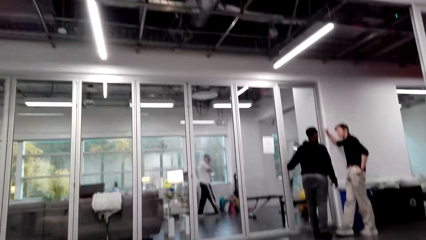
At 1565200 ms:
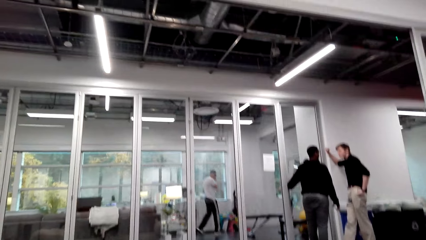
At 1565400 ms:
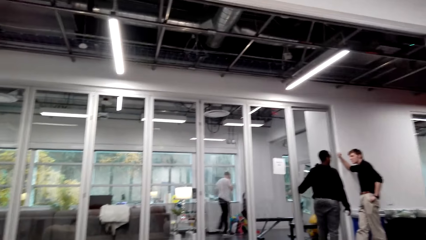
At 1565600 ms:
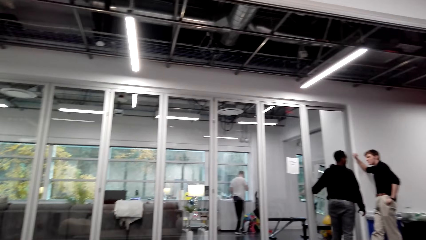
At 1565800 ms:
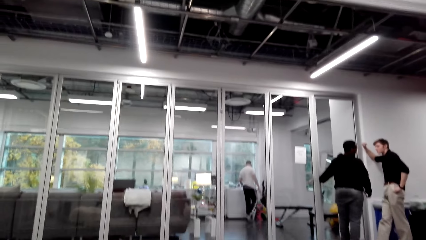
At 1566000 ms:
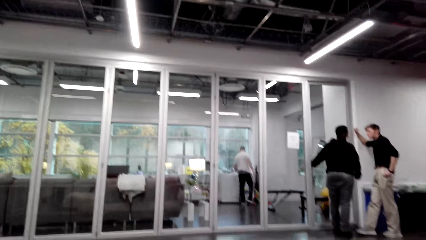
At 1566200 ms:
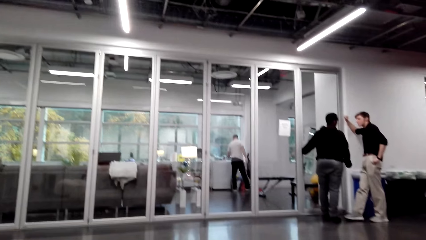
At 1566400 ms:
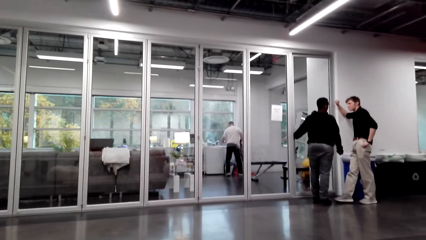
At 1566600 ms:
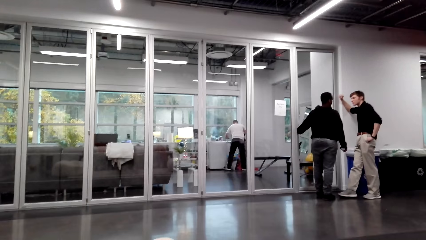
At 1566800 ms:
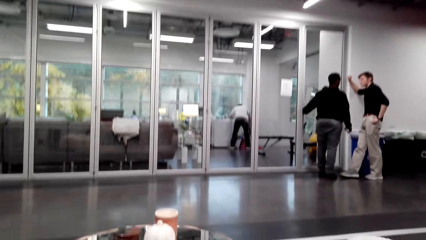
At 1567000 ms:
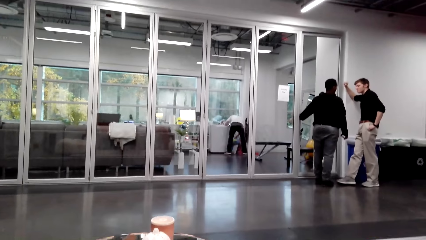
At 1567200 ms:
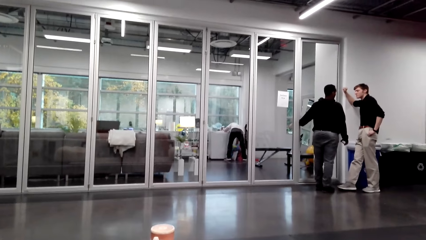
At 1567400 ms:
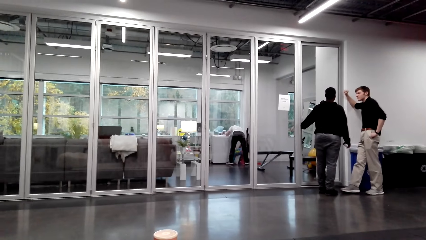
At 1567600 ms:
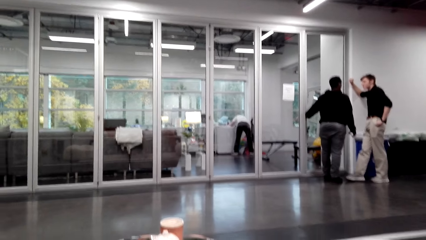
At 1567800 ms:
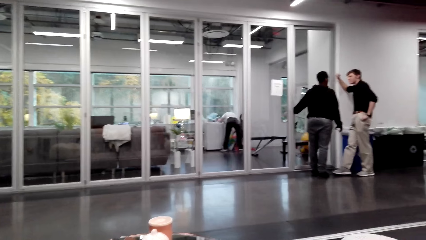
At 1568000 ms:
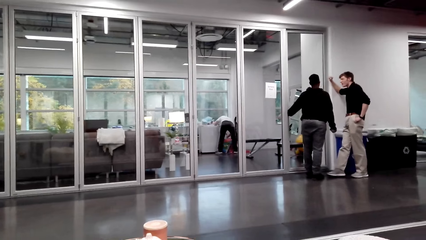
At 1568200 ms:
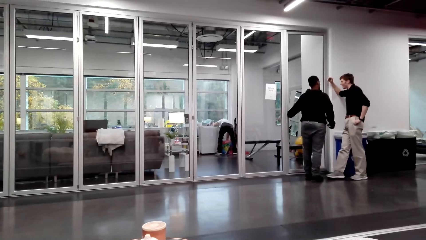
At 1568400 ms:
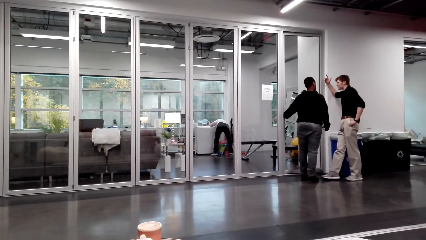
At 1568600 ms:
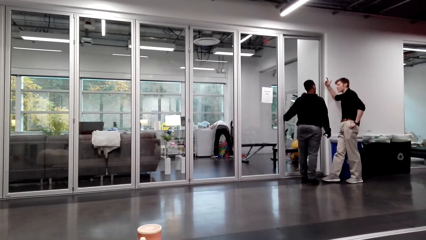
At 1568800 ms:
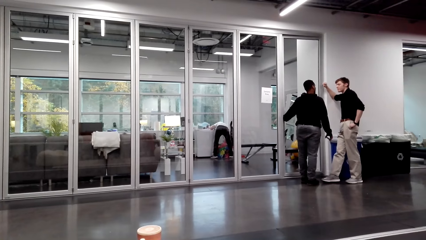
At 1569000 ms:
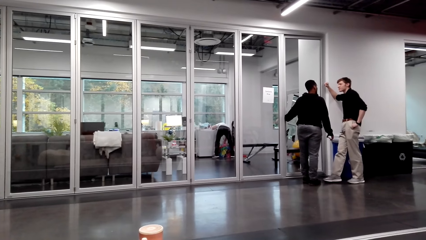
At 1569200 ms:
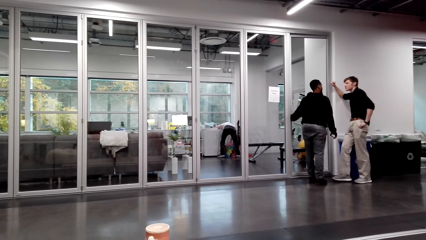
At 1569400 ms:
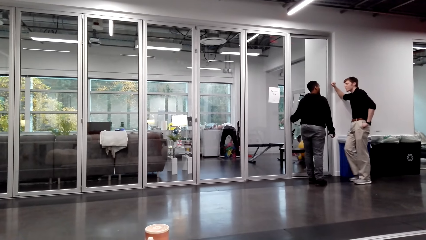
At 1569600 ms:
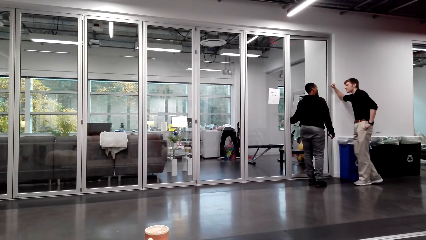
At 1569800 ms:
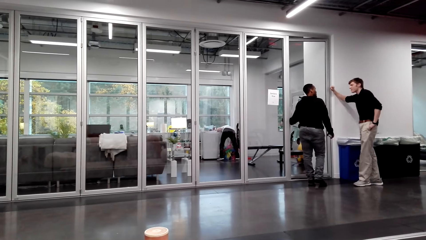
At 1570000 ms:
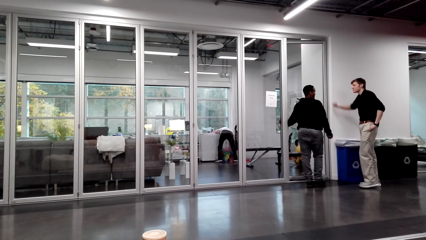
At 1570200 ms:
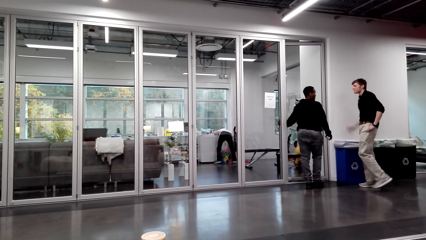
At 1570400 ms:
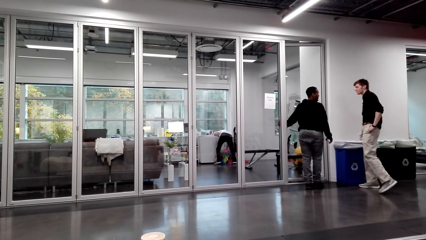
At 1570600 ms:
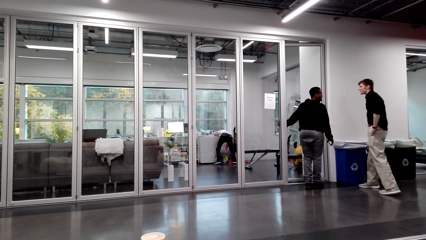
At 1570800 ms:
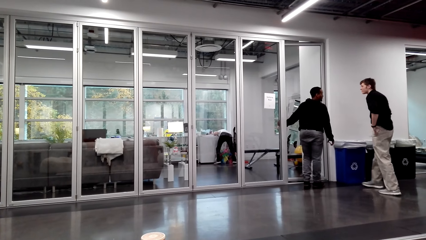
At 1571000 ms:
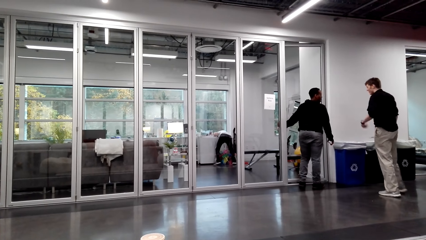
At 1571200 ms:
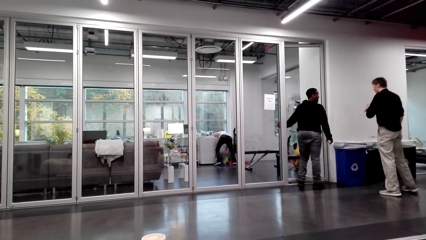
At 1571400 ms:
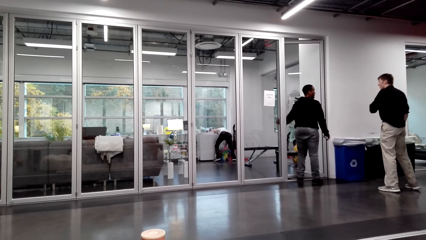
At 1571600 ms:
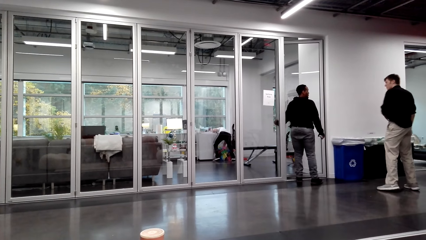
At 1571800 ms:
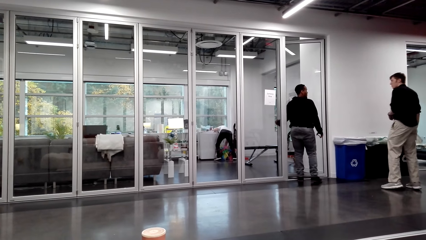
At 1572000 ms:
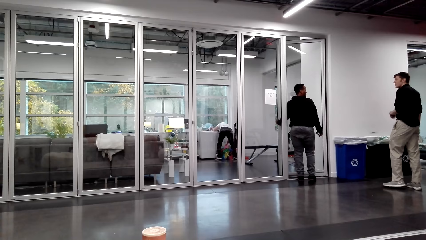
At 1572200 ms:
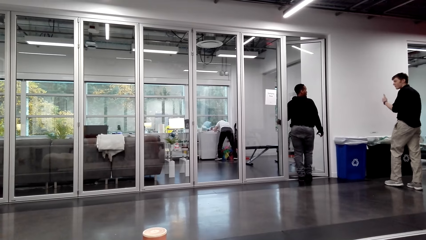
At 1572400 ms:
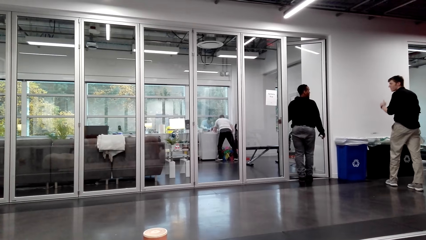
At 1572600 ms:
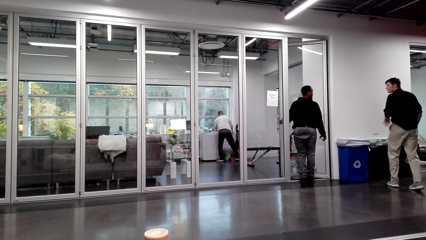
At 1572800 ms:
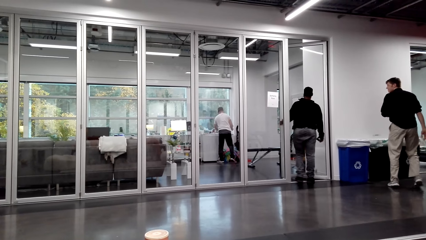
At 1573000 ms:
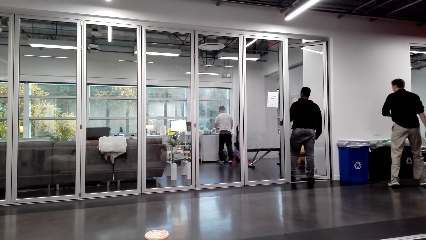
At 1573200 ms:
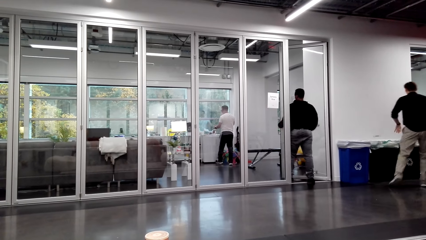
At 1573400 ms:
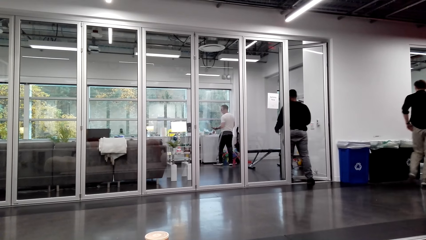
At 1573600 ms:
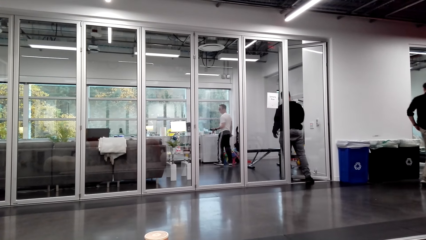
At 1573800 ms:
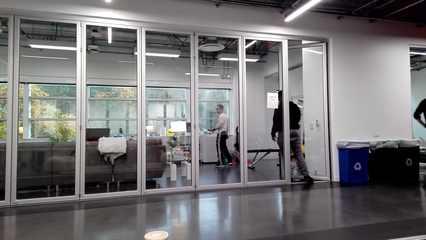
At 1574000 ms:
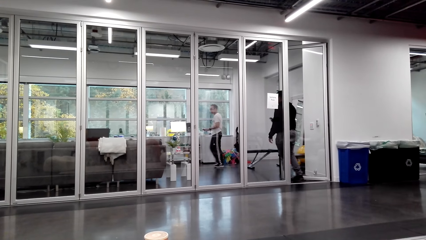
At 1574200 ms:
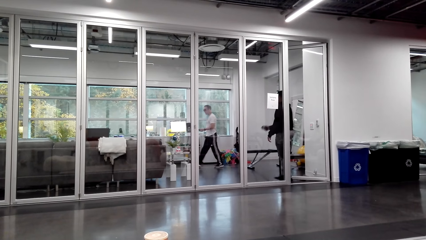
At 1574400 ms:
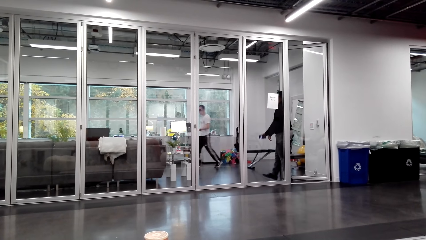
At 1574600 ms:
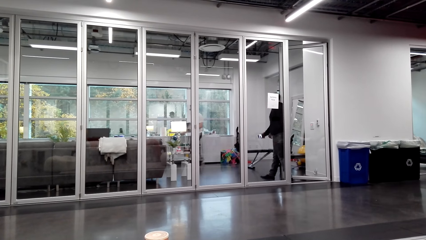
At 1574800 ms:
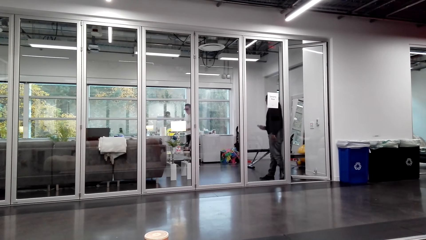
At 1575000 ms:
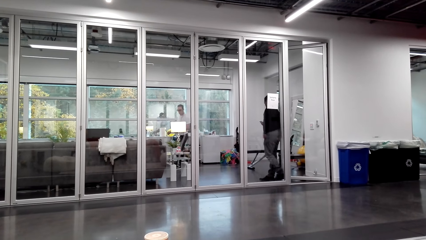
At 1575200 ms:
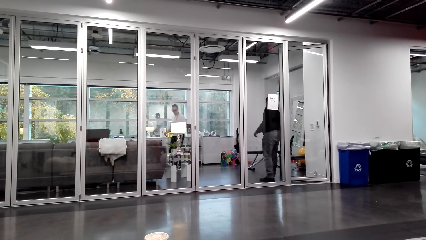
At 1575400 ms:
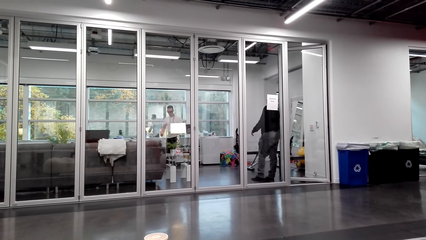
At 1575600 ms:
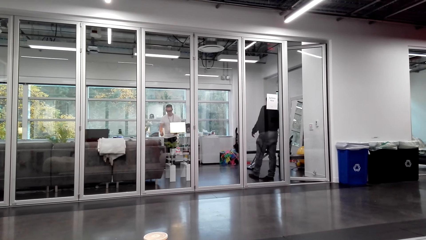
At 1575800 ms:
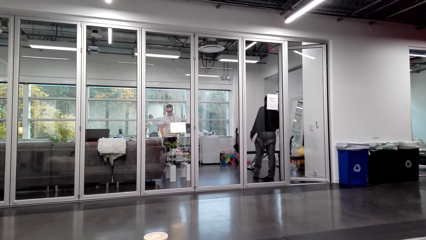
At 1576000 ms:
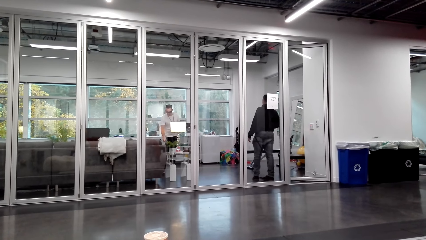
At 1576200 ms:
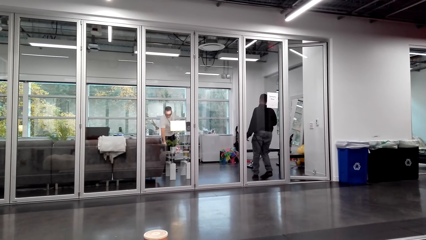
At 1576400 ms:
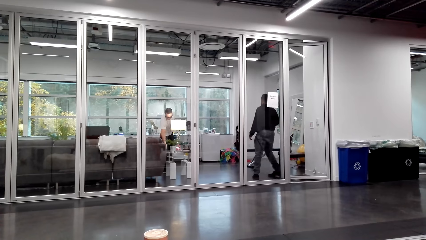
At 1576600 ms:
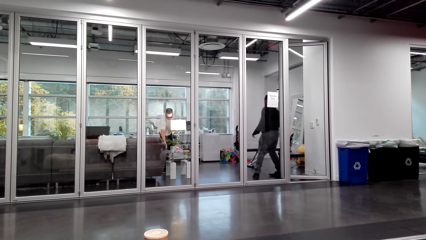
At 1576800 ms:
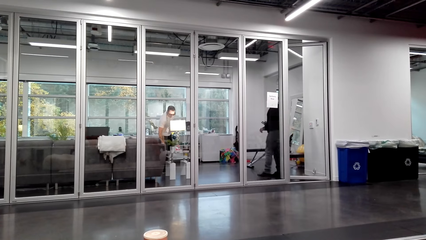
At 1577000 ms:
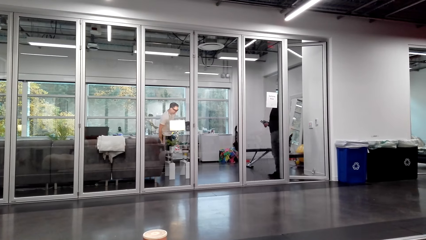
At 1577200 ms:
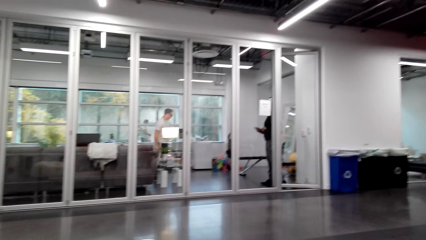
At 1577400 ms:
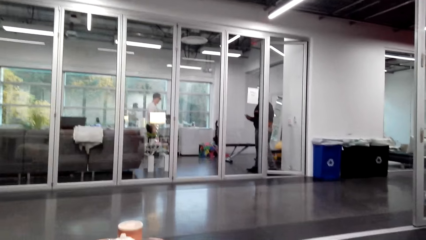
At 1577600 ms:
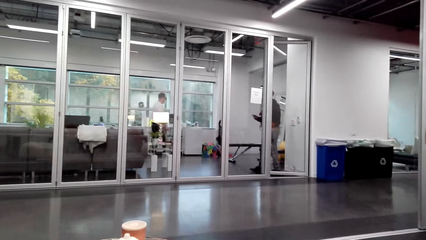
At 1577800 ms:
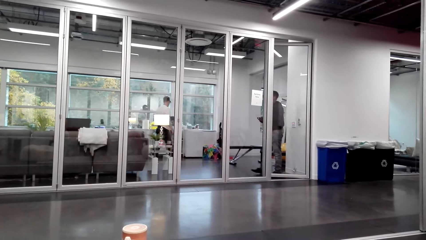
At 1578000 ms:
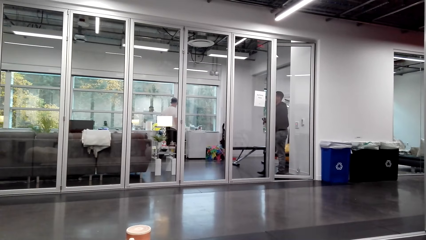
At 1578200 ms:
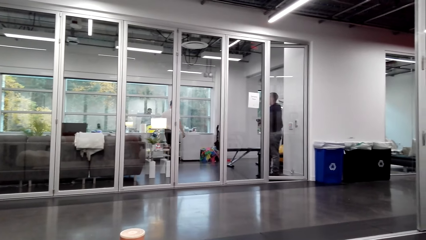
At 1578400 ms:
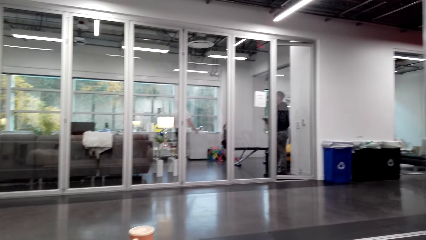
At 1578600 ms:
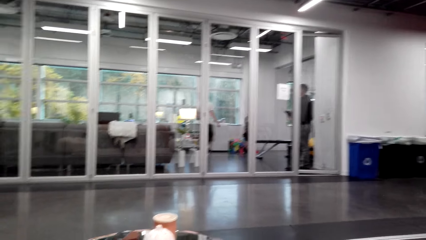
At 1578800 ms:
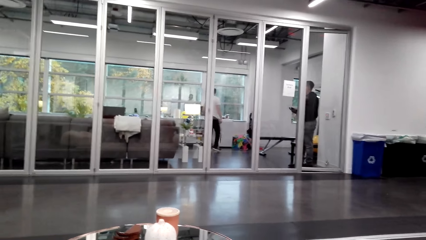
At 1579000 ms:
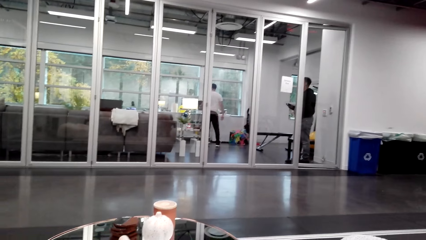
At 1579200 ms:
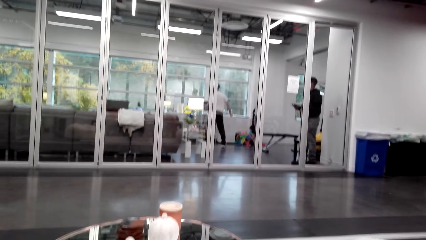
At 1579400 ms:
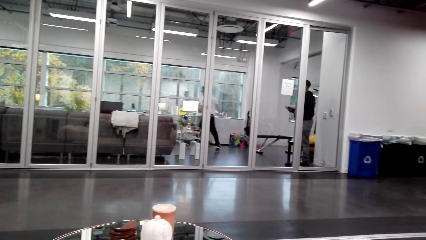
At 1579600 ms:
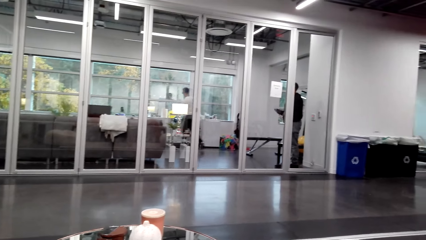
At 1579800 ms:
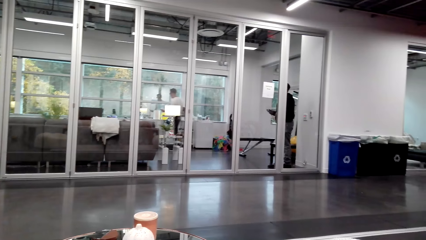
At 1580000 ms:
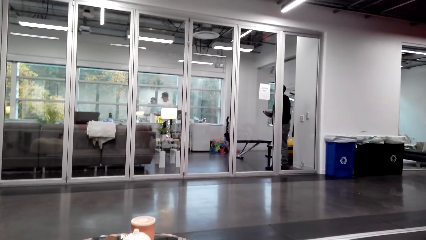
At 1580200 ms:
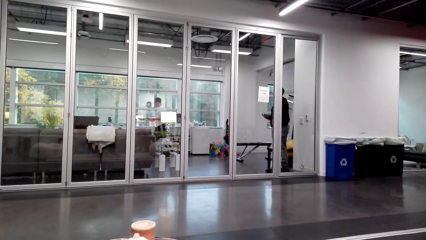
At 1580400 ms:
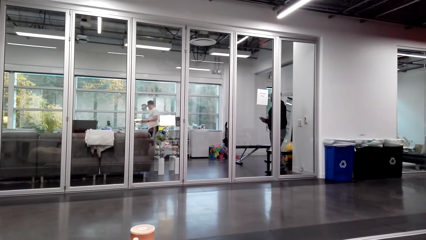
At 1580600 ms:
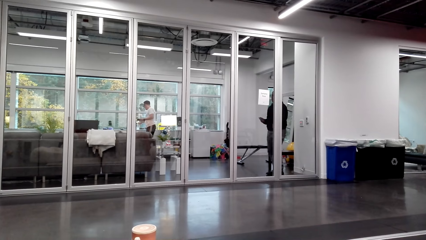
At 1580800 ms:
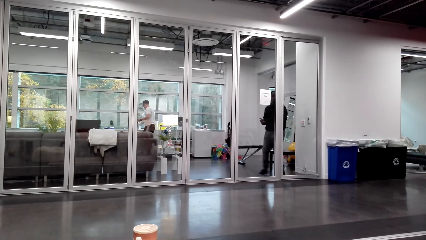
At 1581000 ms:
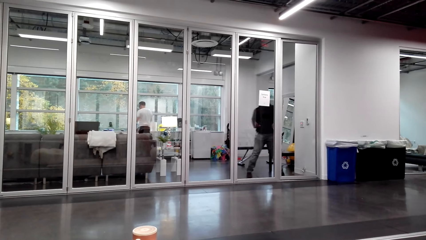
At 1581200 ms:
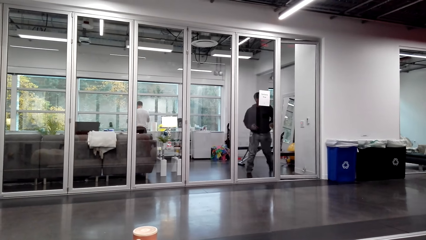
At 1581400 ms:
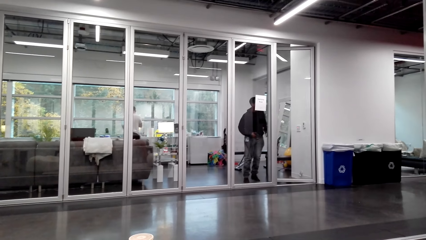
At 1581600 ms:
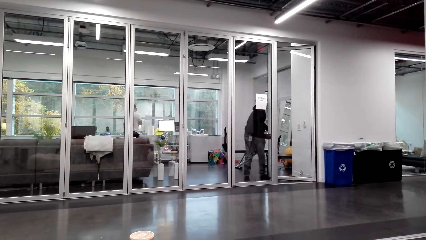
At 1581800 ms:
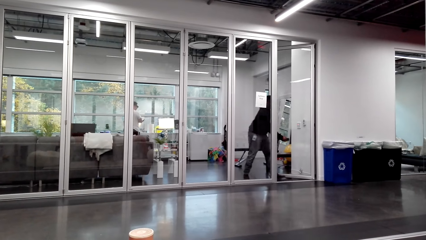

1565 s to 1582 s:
A person walks around.
